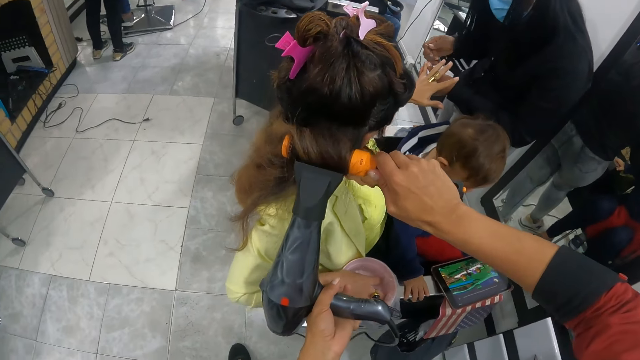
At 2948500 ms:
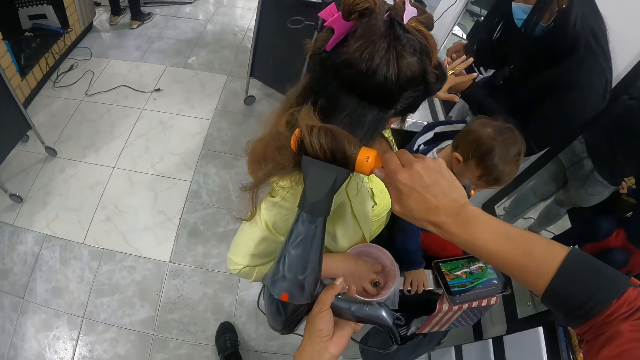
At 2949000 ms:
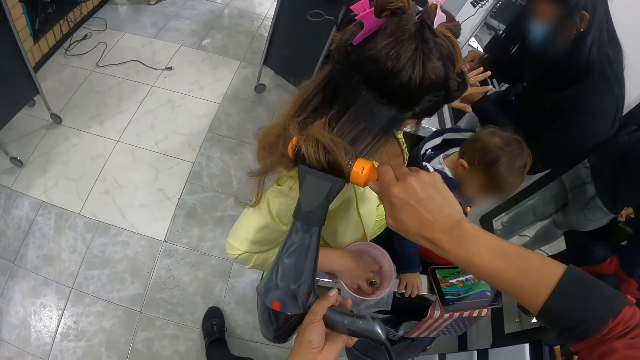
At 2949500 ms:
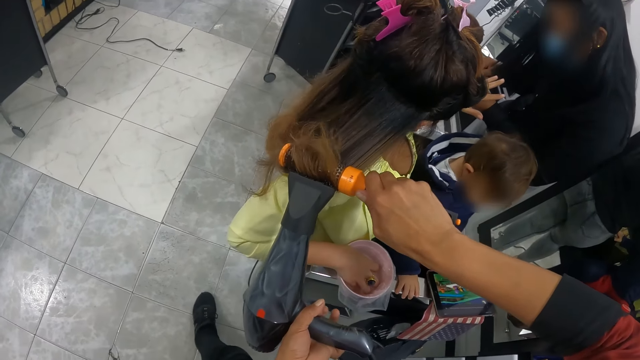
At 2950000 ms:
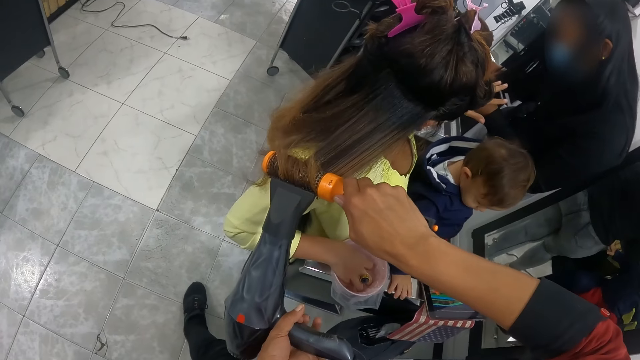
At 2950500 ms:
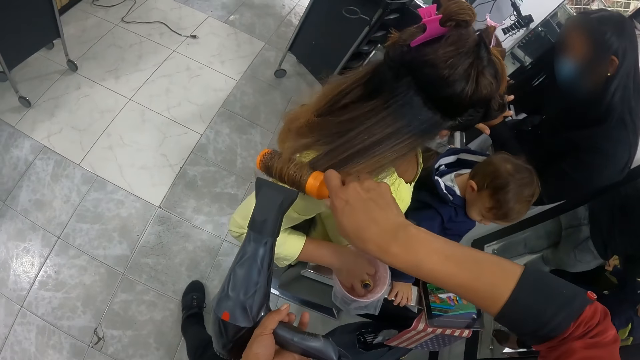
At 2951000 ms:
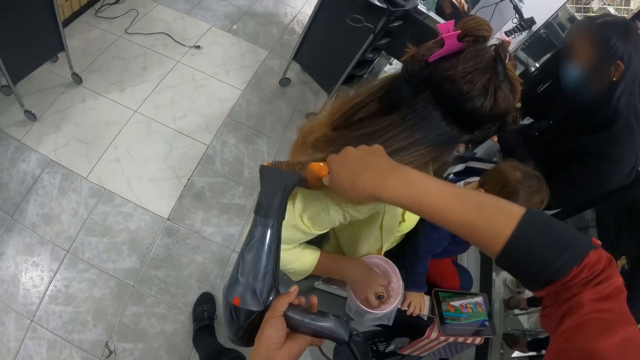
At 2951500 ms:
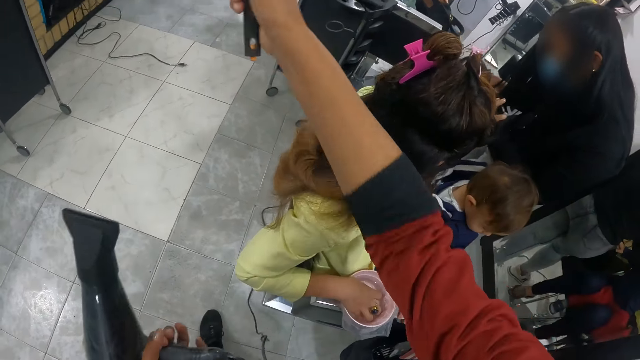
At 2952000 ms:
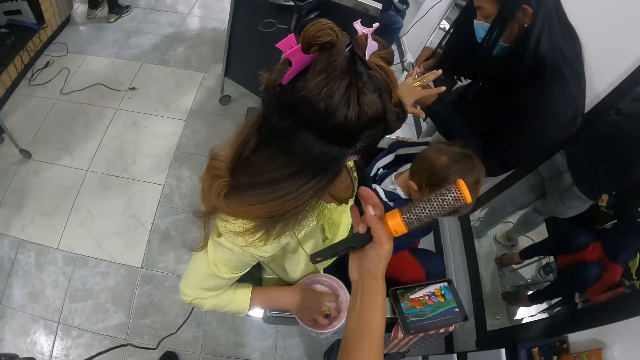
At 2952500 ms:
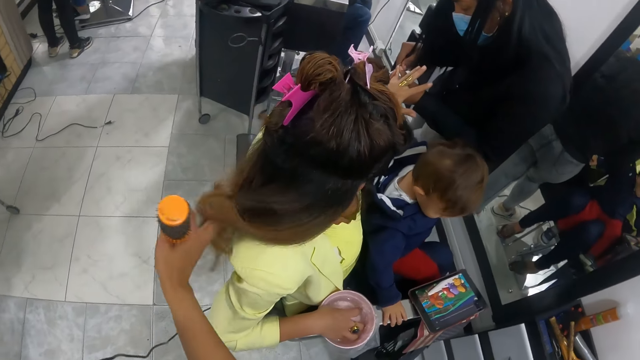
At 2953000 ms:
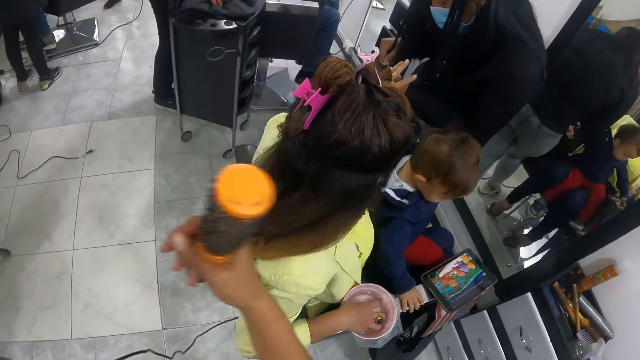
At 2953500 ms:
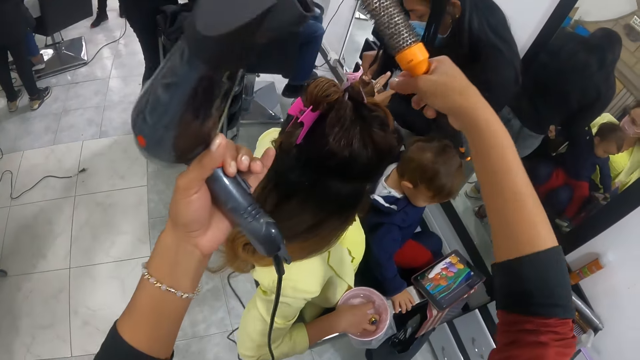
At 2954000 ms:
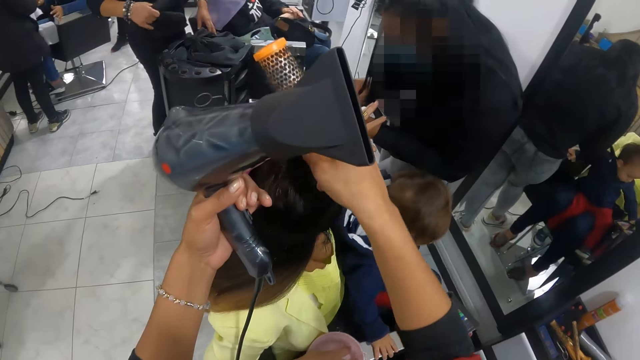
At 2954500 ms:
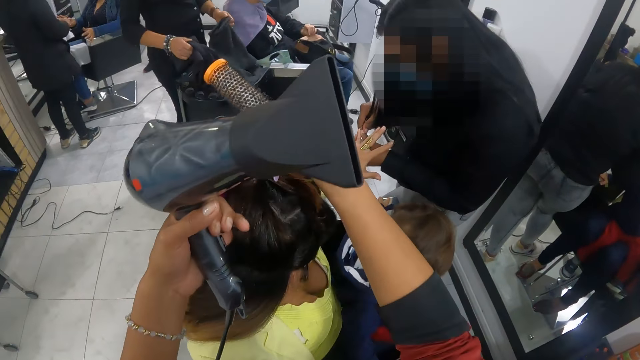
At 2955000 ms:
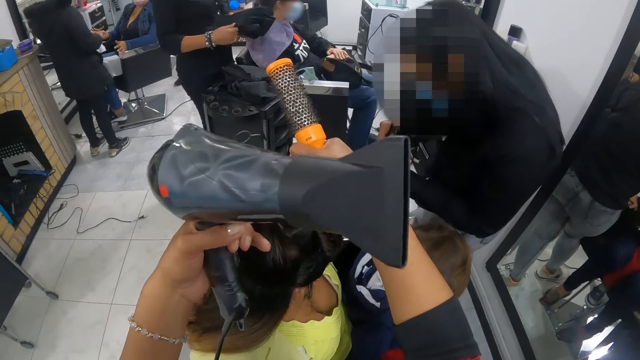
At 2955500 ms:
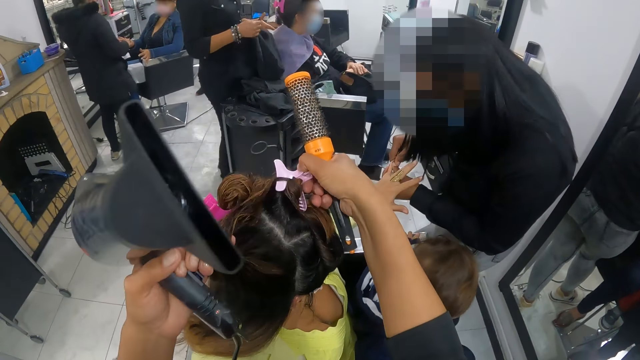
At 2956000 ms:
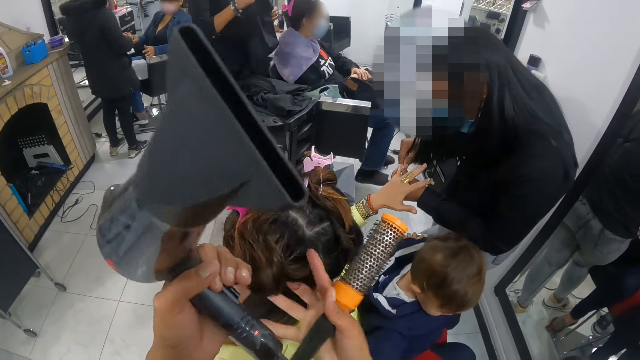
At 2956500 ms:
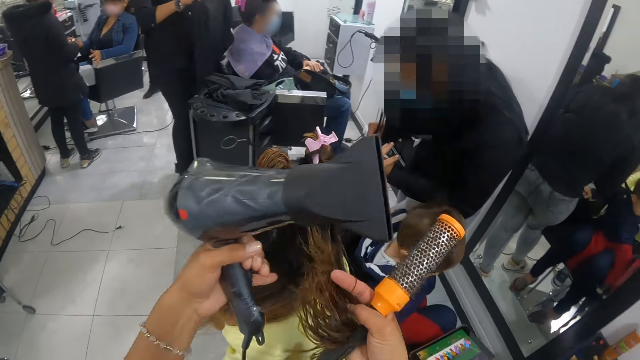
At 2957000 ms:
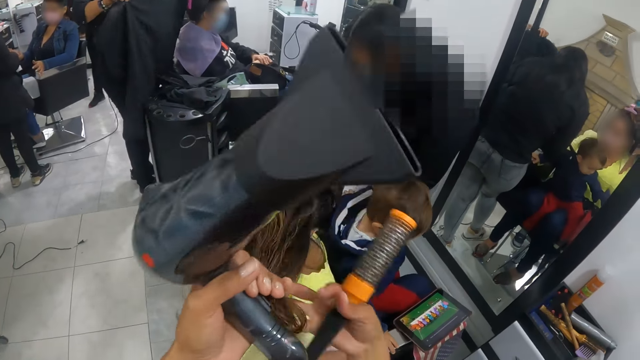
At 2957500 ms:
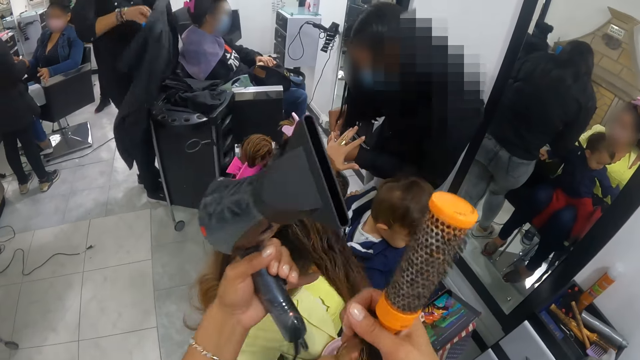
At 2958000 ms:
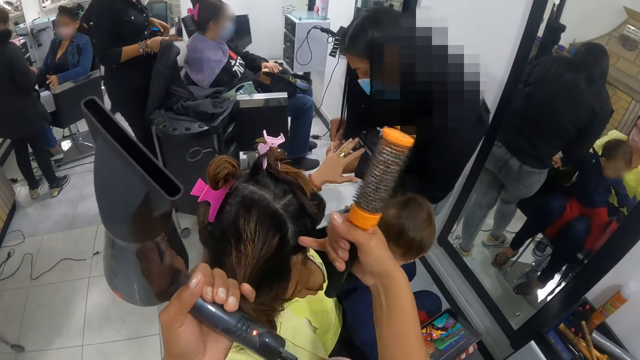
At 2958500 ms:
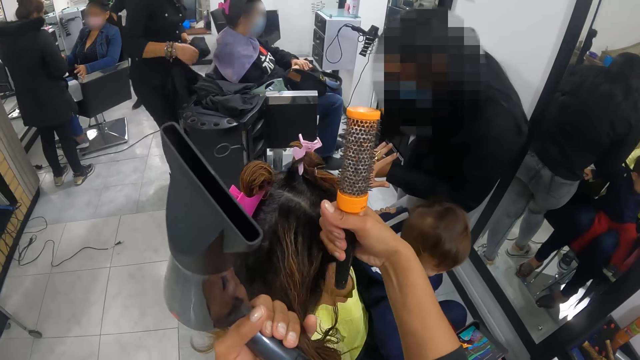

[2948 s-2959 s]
The camera wearer straightens a person's hair with the blow dryer and the hair brush. They move the hair clip on the person's hair.

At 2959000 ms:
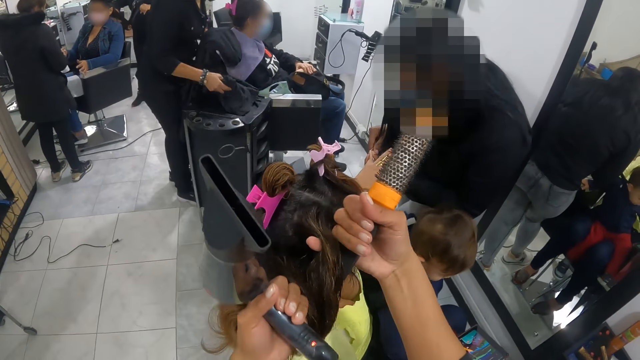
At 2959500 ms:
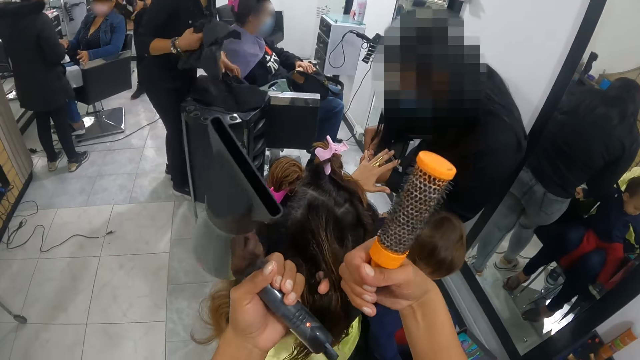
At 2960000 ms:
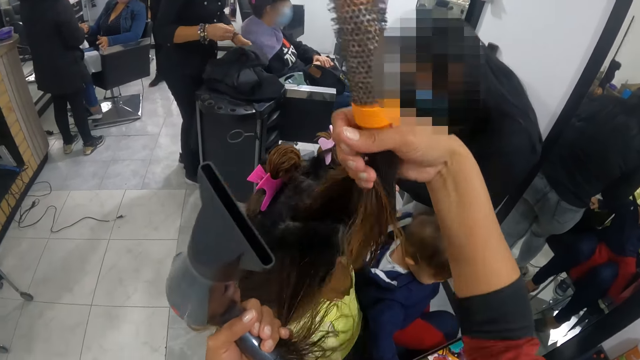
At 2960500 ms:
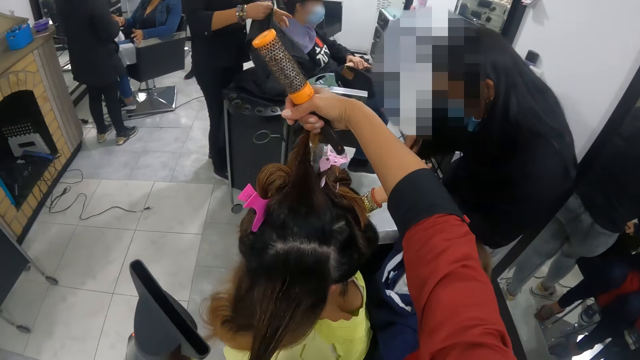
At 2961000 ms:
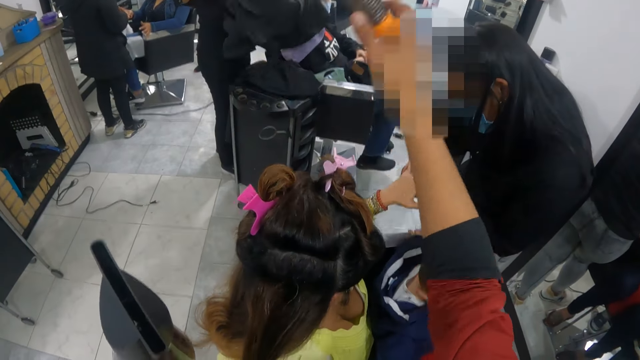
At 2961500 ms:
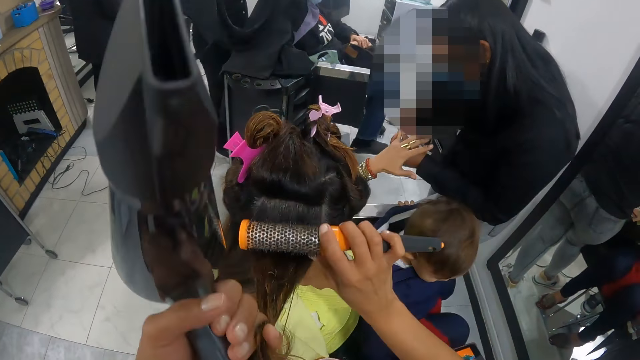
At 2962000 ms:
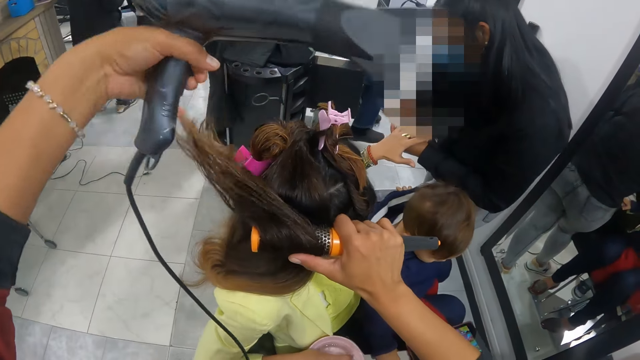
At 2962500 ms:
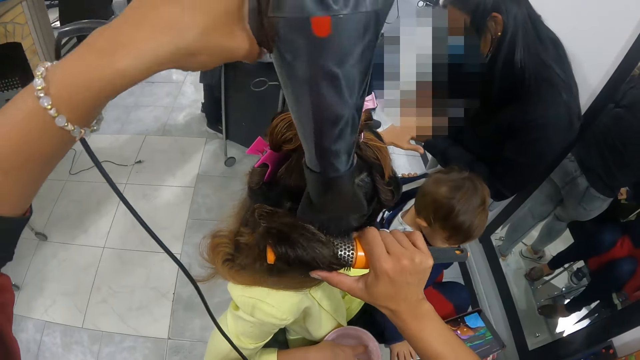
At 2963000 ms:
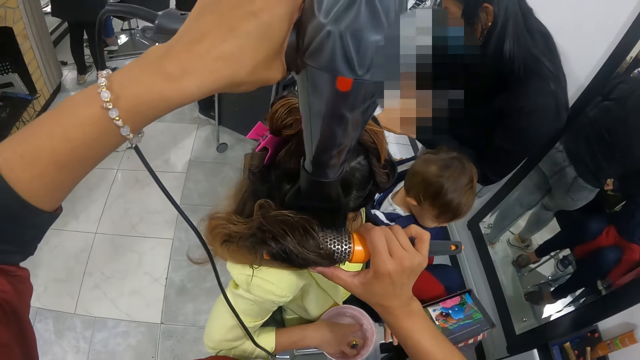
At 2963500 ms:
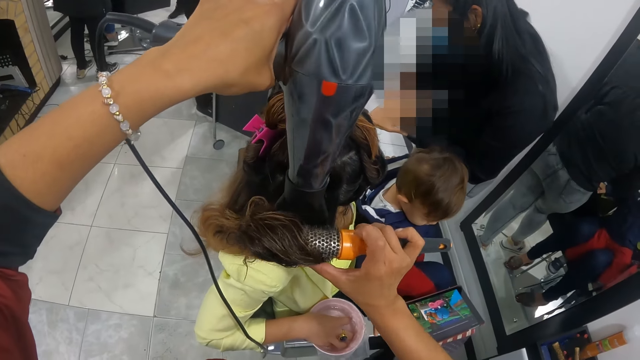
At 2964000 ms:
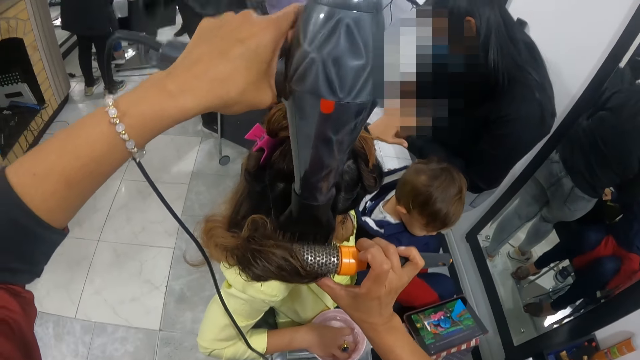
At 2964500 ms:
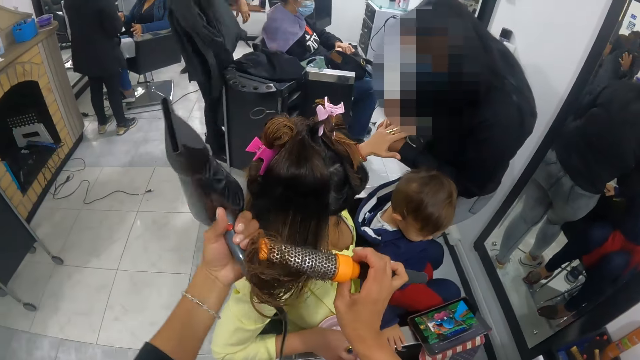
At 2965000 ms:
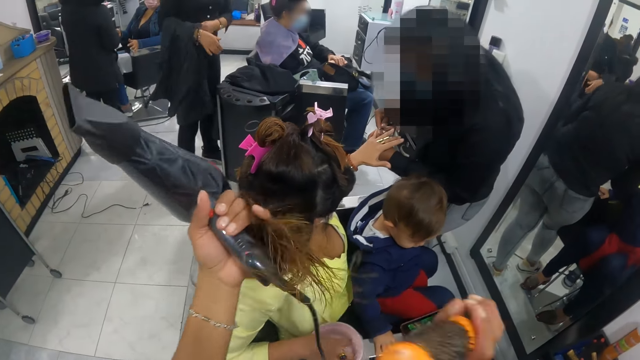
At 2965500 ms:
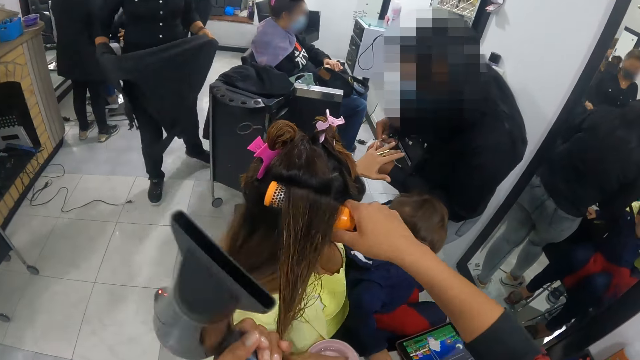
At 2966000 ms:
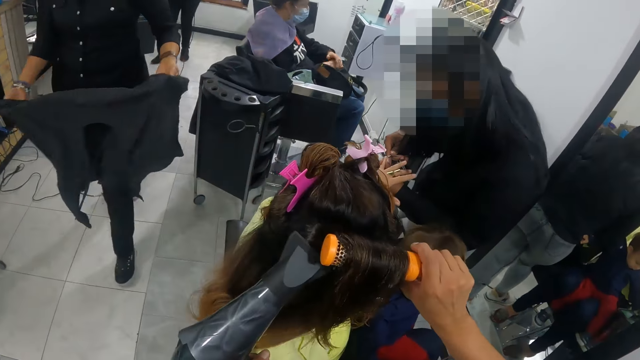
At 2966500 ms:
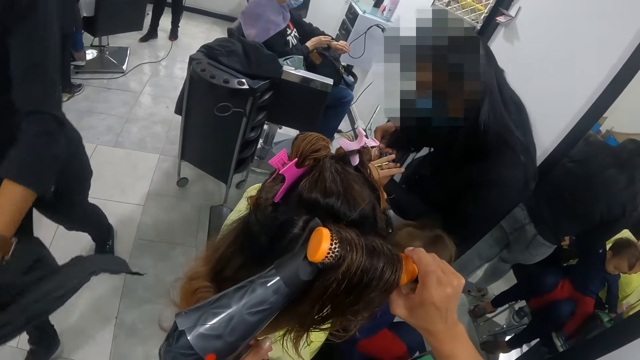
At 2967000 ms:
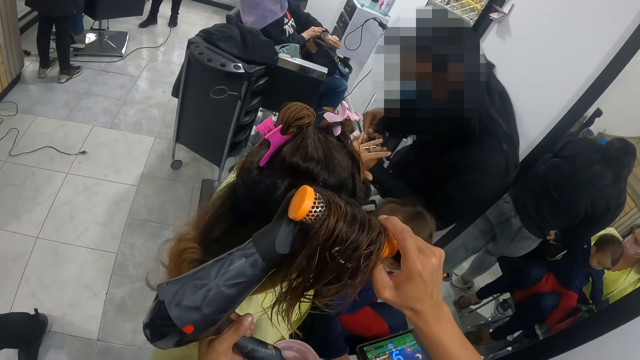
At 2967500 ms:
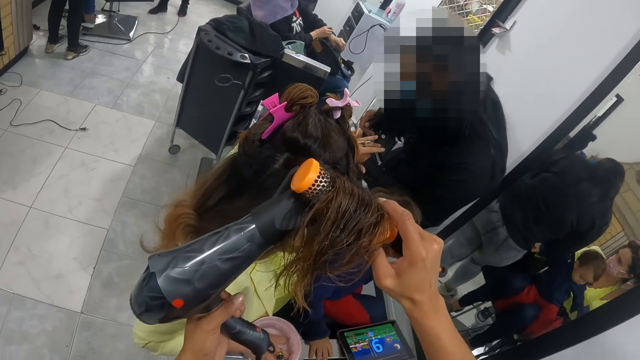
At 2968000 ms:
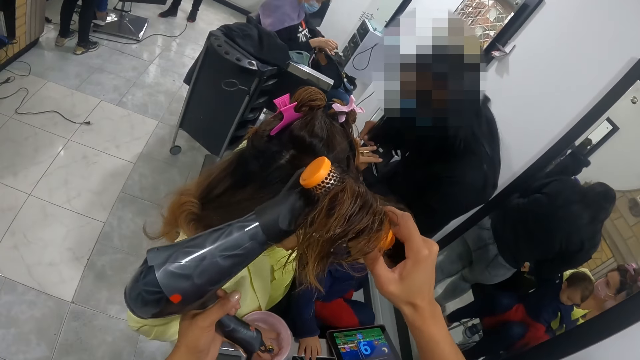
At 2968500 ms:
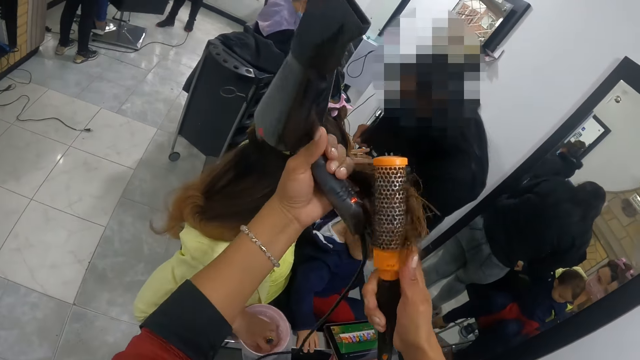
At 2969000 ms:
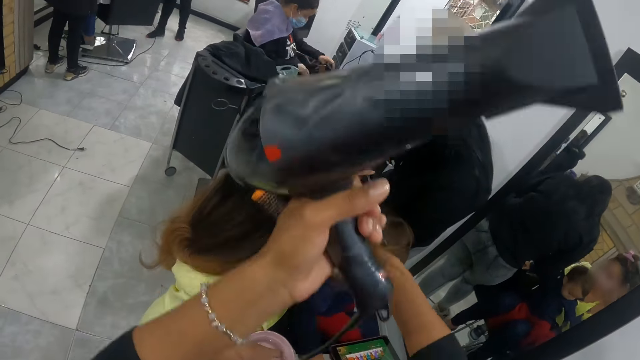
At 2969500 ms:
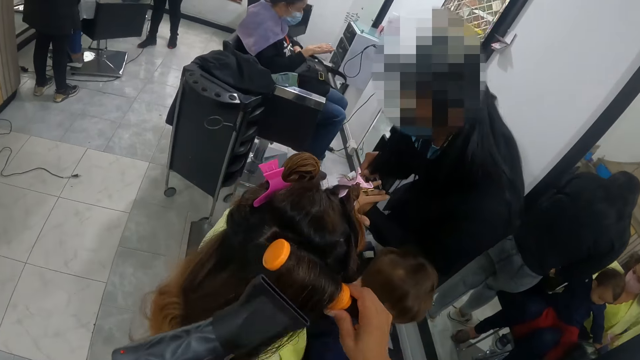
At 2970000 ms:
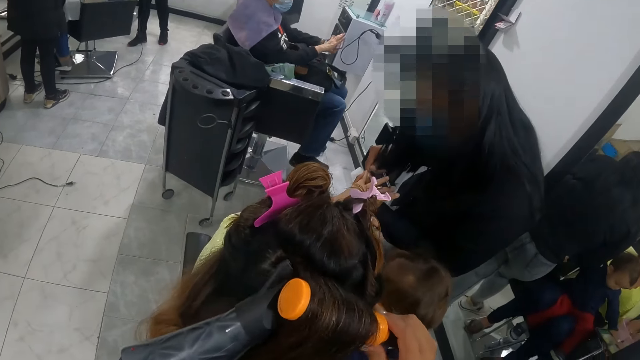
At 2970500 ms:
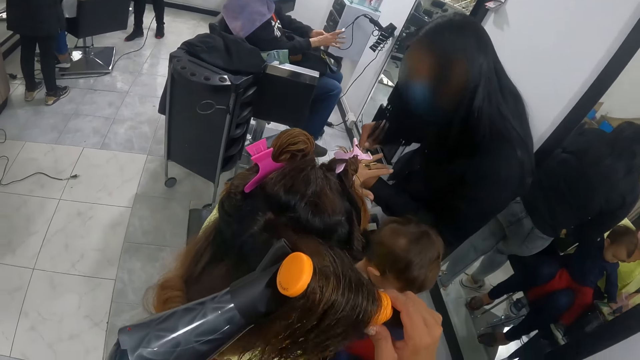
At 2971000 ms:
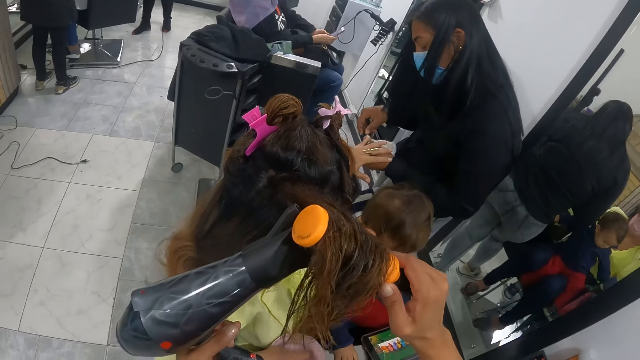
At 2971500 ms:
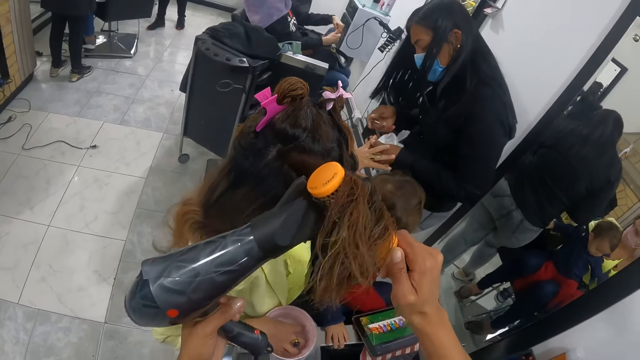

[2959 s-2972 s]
The camera wearer rolls the hair in the hair brush. She straightens a person's hair with the blow dryer and the hair brush. A woman walks past the camera wearer with a cloth in her hands. The camera wearer dries another woman's hair with the hair dryer in her left hand. She straightens the other woman's hair with the hair brush in her right hand. A third woman paints the other woman's left finger nails with the paint brush in her right hand.
